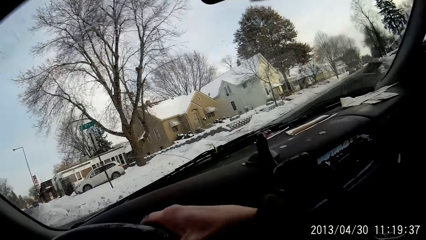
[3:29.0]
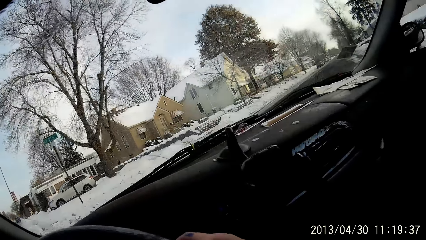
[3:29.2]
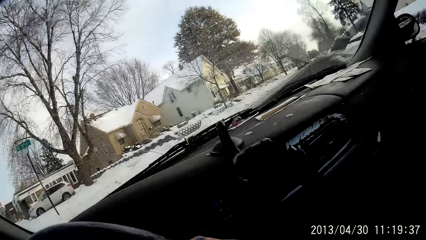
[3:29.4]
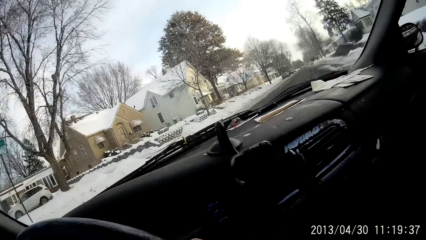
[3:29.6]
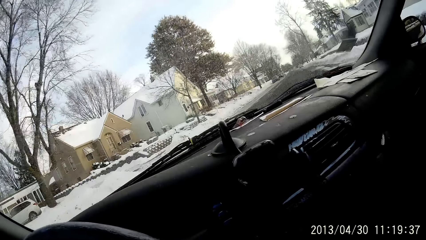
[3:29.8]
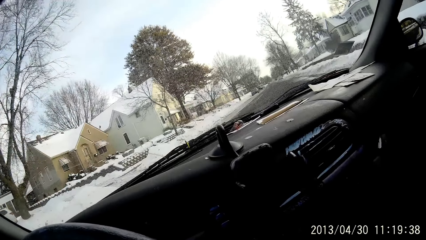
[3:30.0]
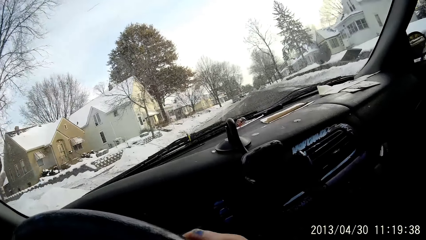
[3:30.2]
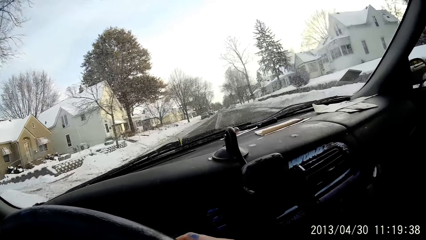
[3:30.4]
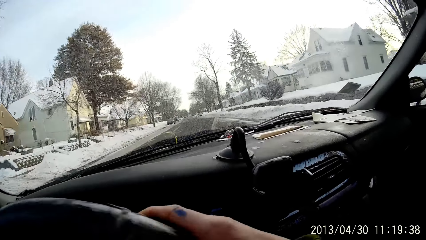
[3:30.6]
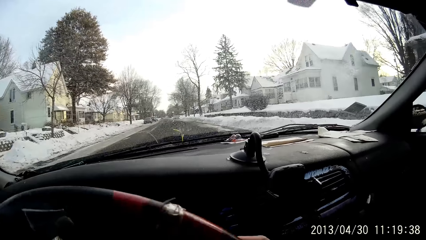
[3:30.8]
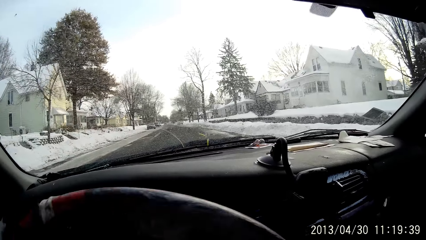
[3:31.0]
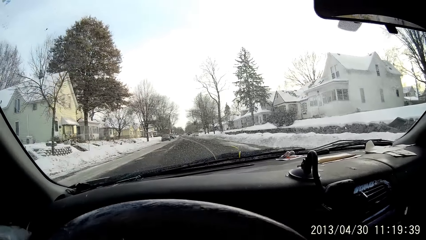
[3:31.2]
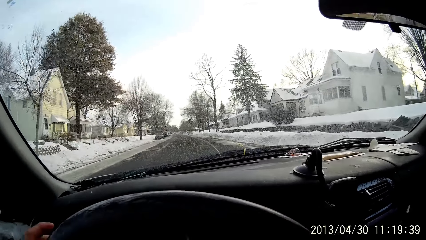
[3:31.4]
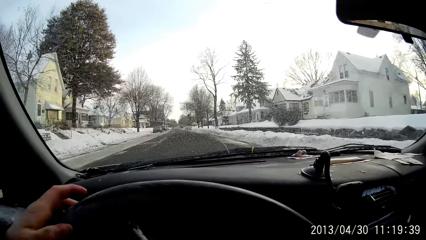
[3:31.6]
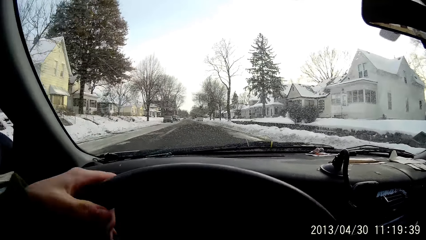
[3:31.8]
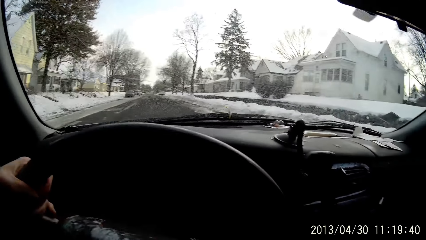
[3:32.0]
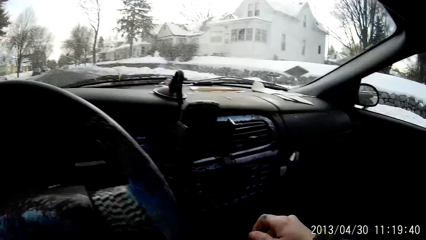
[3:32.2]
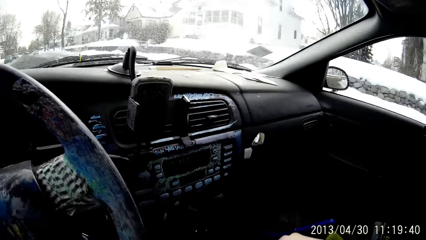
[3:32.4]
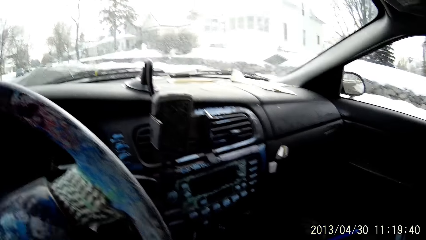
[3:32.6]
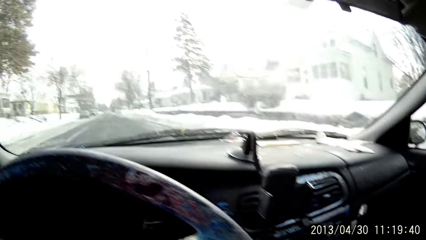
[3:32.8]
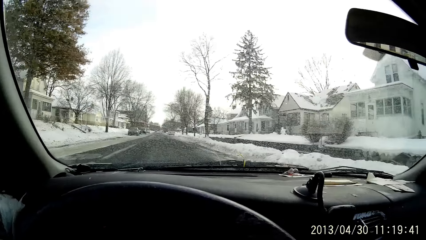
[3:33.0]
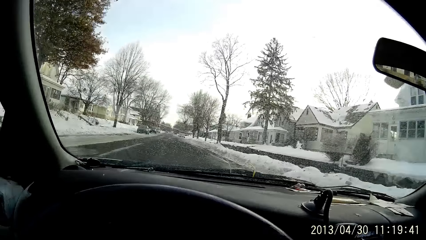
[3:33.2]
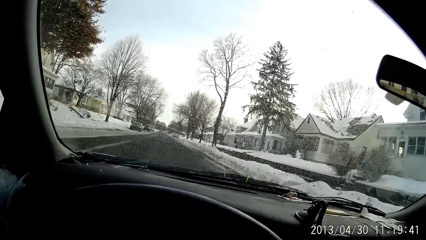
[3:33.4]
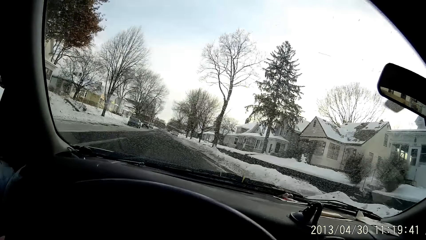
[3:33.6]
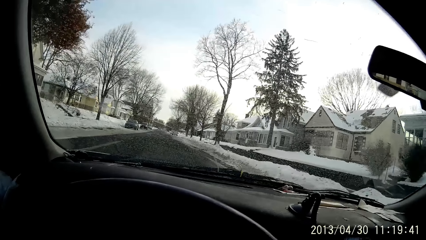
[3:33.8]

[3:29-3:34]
The camera wearer turns the car to the right.

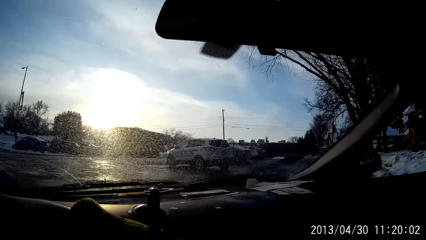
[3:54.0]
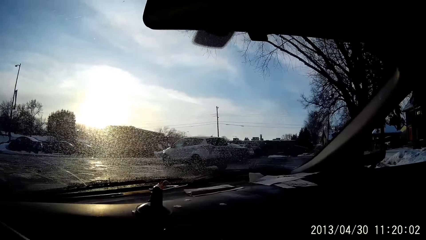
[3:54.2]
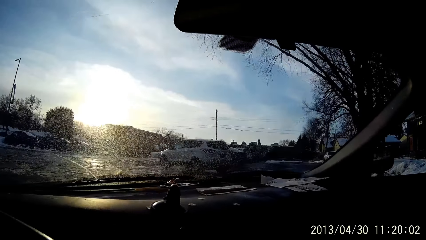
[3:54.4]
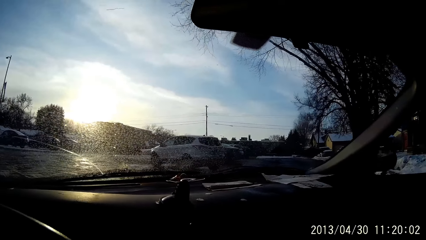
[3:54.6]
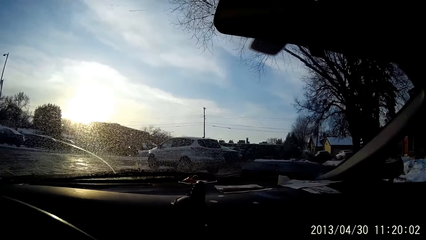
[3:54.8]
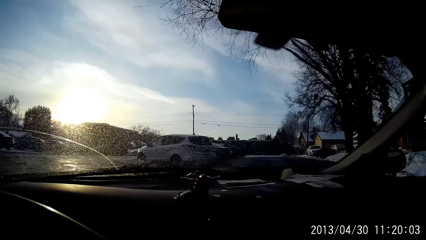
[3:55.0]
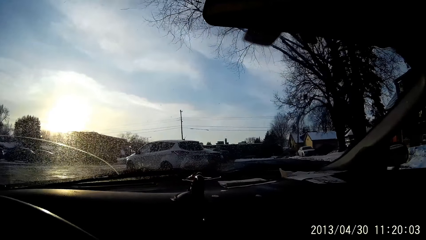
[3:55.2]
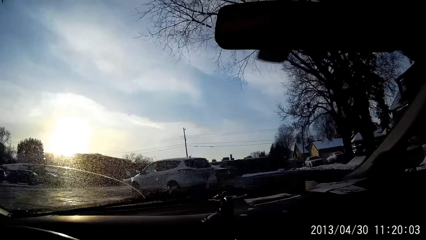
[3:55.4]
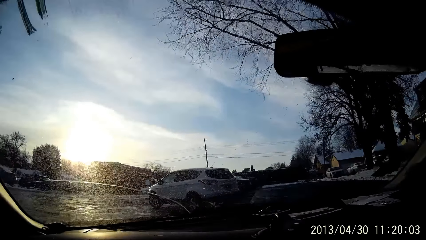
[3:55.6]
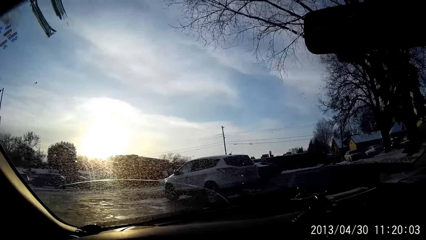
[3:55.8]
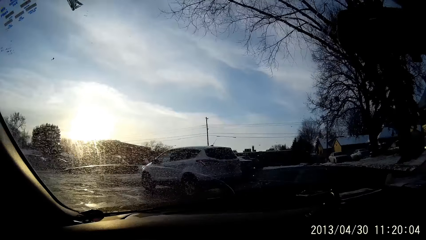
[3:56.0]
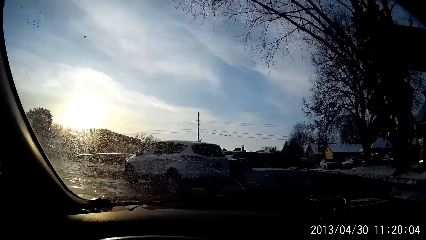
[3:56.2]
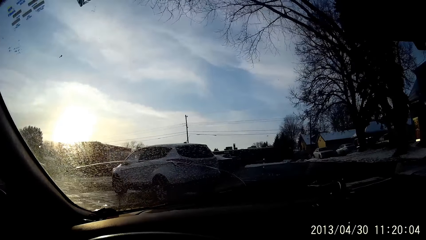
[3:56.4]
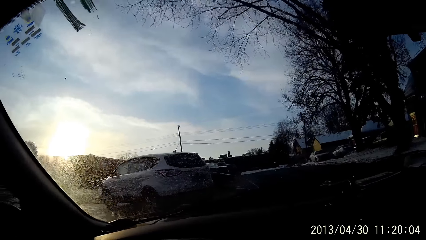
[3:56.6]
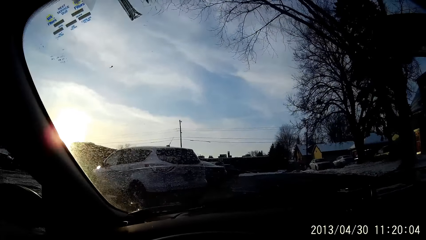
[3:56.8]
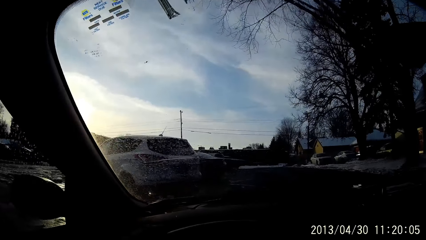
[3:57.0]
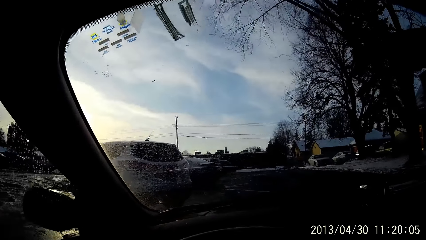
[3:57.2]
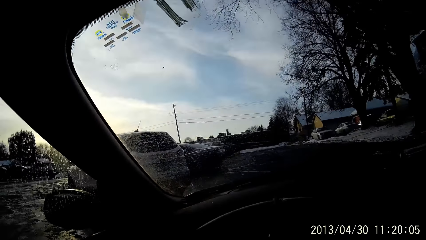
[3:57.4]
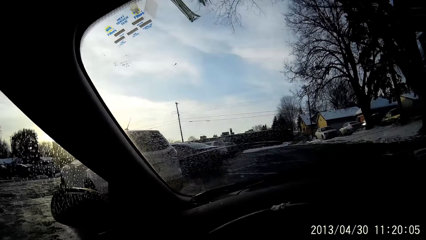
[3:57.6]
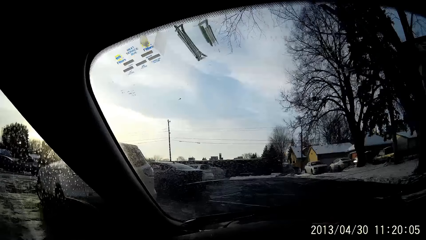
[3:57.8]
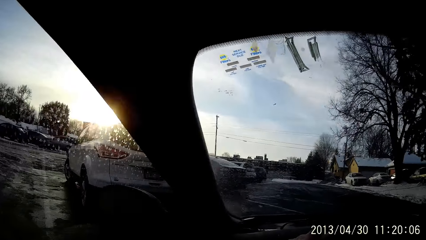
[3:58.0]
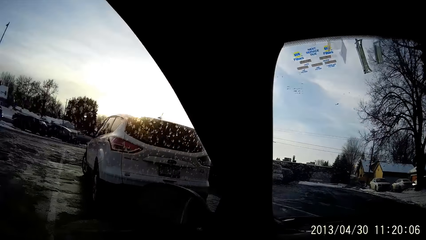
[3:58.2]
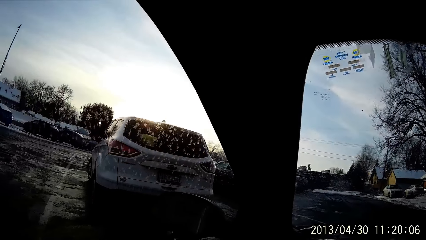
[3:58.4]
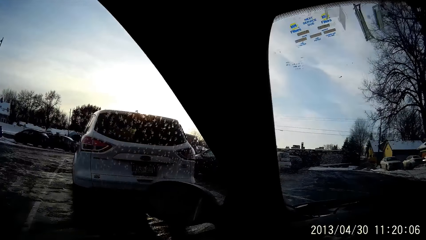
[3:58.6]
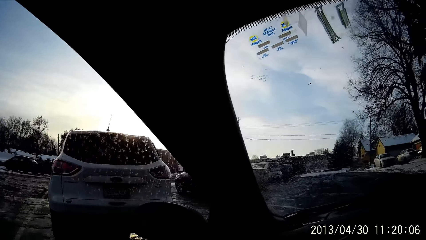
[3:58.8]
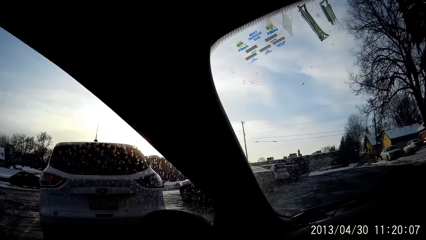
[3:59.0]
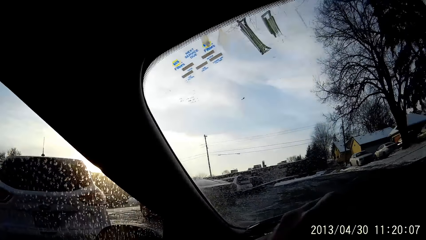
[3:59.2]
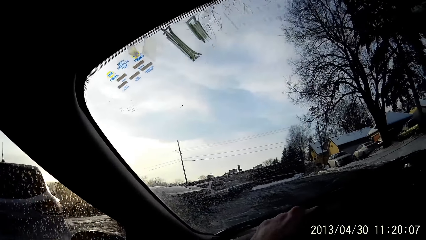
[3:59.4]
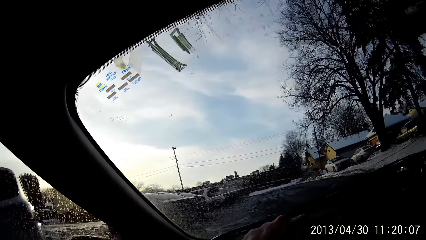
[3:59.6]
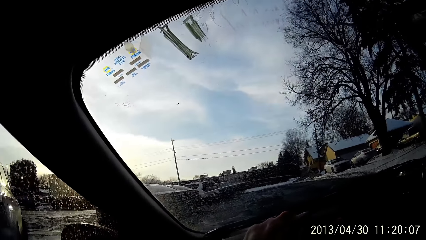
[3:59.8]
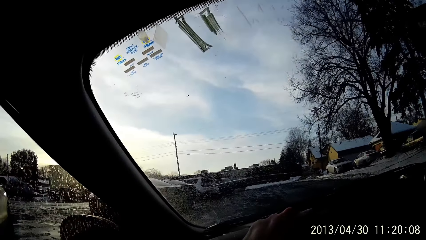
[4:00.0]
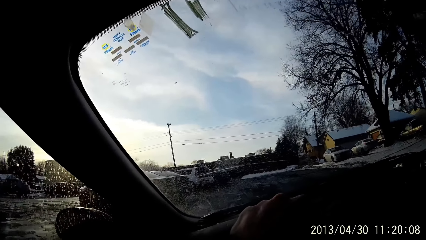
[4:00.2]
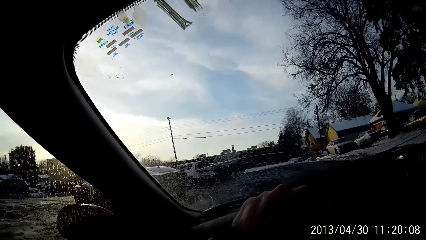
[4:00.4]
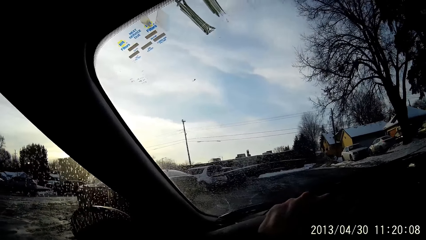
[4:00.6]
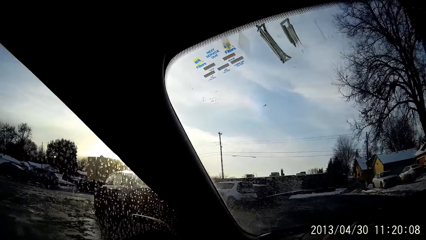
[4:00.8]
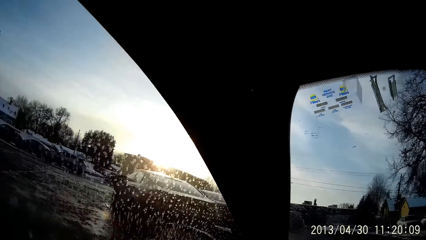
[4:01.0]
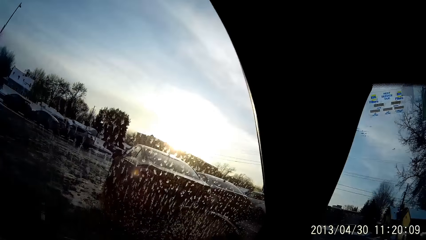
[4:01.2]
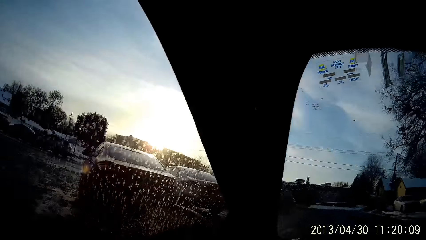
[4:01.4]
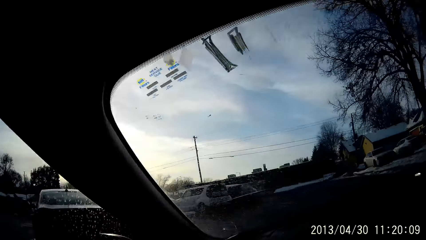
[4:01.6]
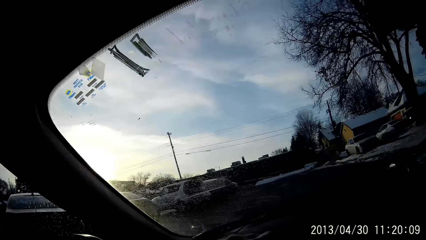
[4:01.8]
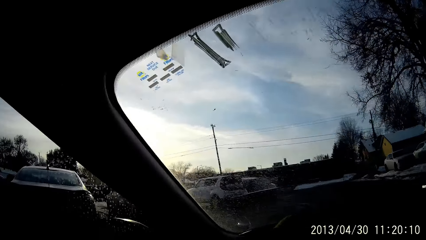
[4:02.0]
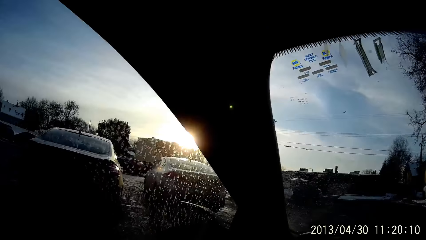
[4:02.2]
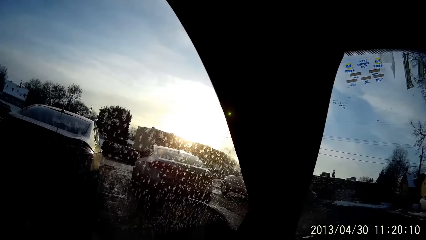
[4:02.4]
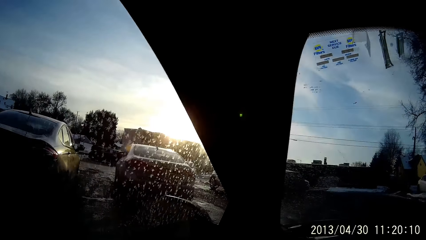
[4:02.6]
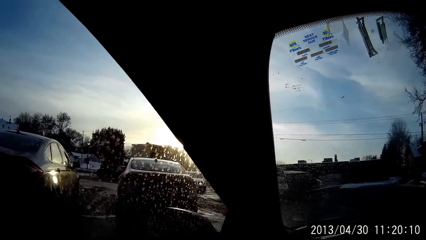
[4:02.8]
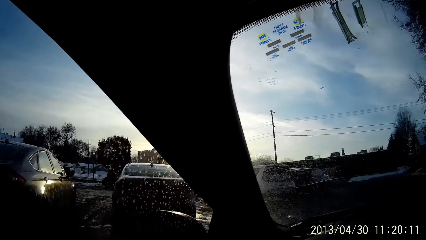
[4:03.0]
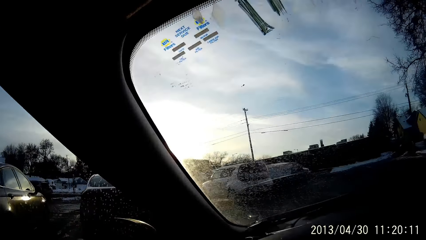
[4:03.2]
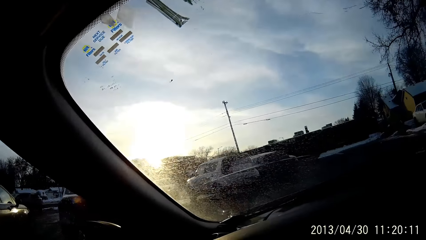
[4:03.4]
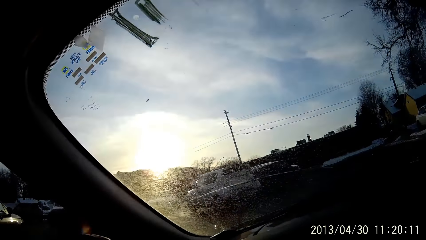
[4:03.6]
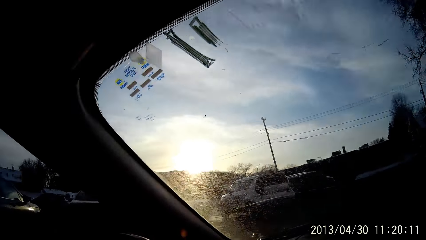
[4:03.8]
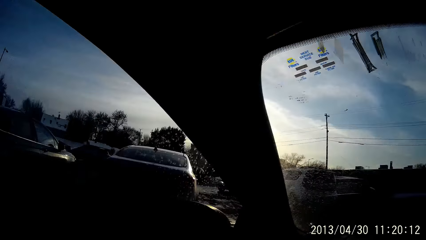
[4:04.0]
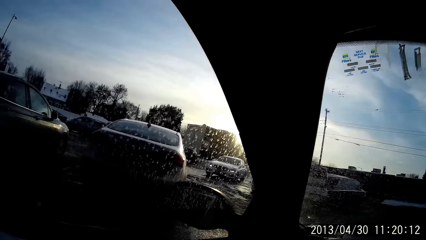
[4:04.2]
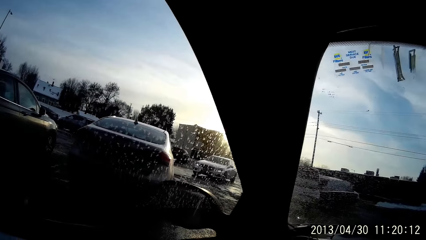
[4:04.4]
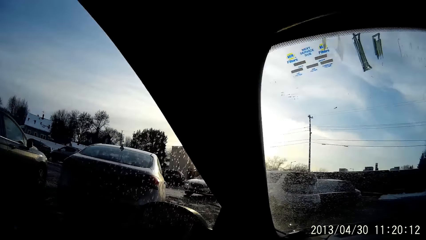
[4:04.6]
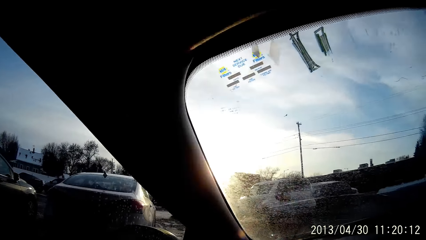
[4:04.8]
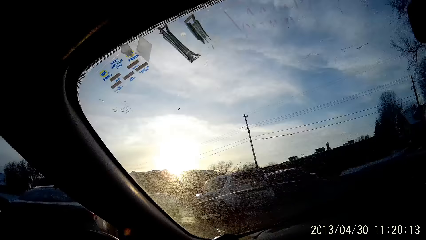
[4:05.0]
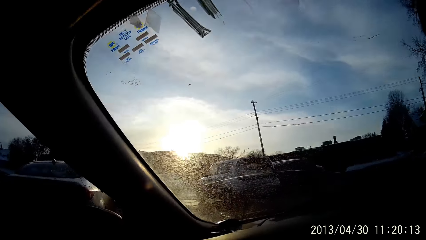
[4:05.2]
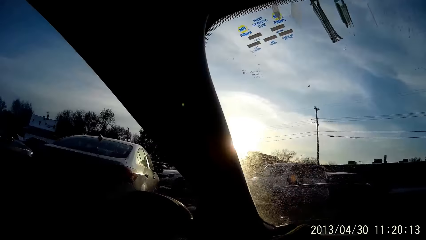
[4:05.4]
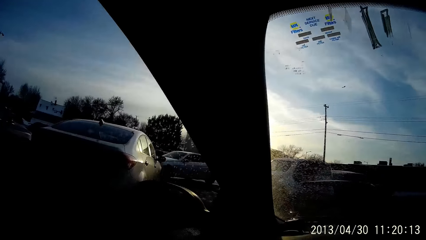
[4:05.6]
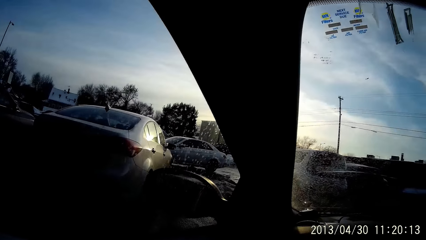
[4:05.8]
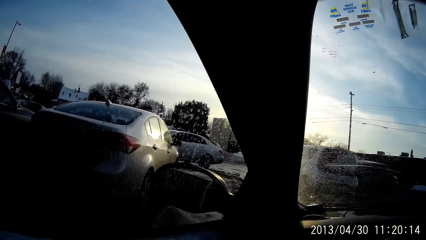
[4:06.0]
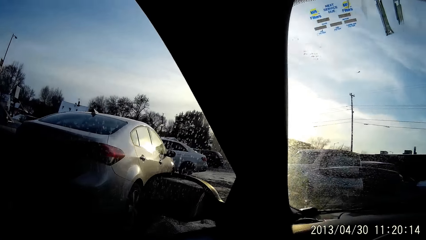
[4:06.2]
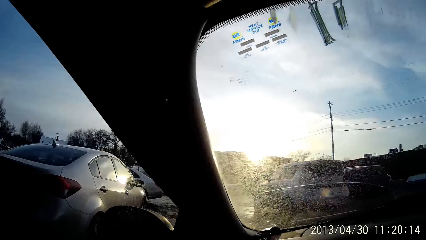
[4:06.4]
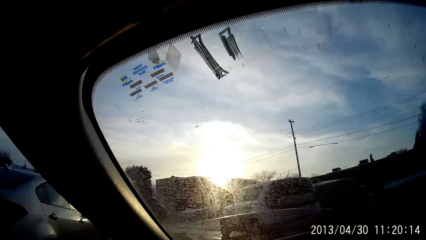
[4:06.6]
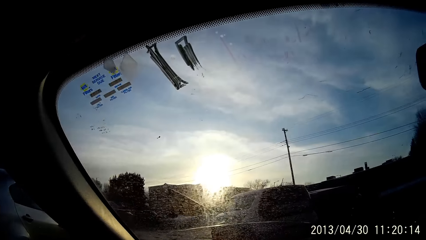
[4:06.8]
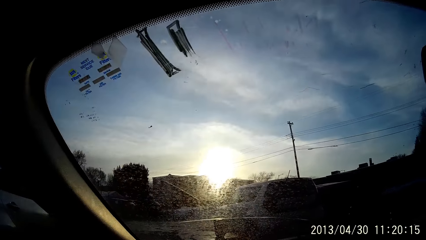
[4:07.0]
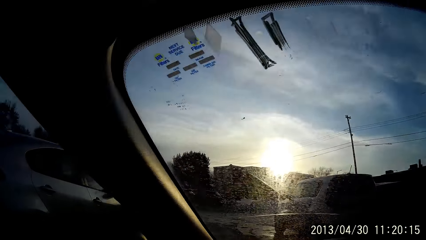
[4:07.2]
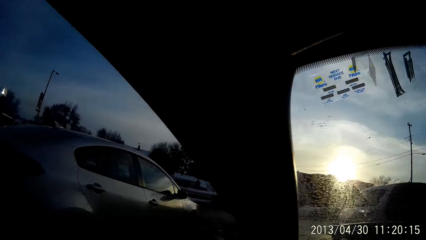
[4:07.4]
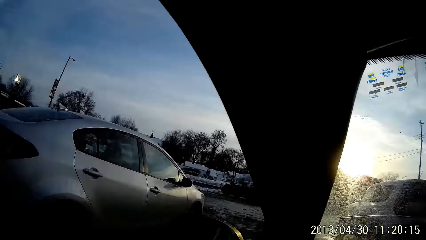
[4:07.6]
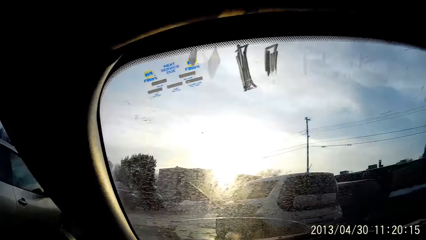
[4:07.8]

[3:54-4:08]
The camera wearer turns the car to the right. They turn the car to the left.
